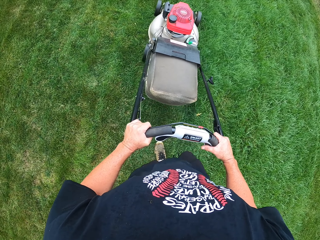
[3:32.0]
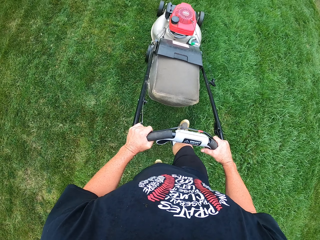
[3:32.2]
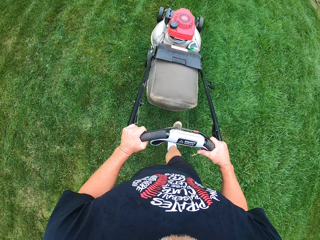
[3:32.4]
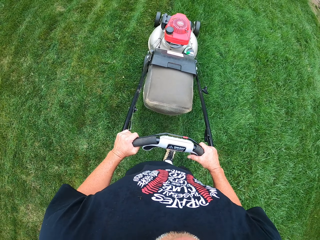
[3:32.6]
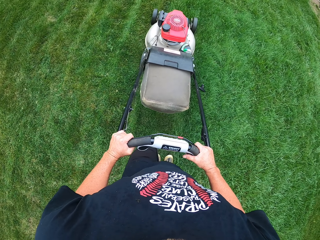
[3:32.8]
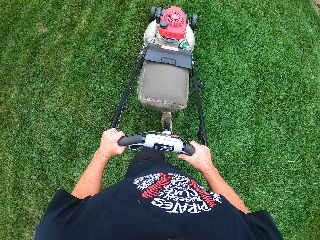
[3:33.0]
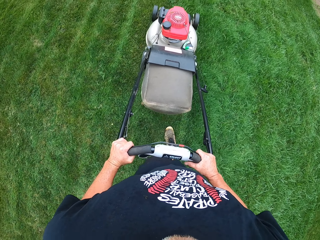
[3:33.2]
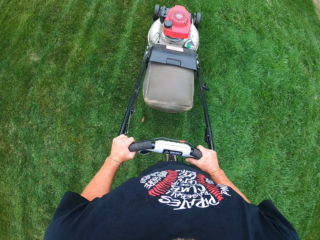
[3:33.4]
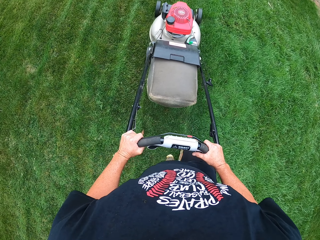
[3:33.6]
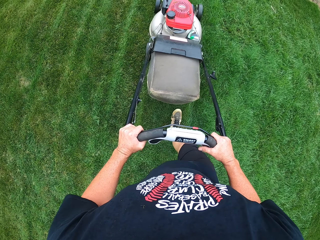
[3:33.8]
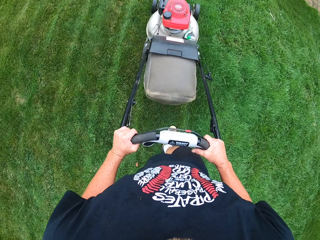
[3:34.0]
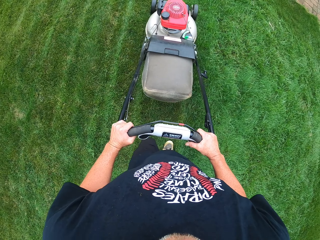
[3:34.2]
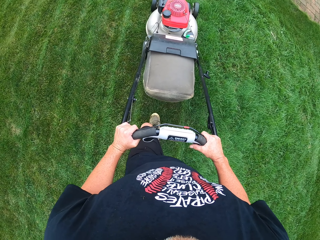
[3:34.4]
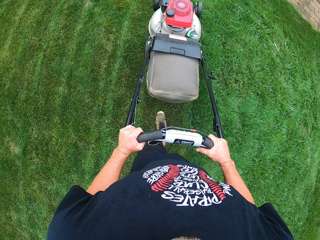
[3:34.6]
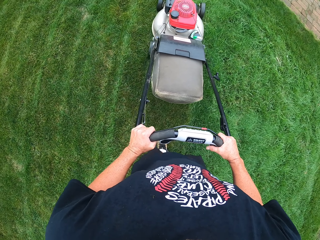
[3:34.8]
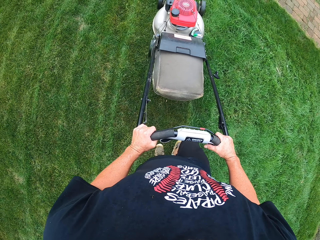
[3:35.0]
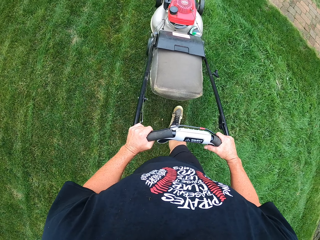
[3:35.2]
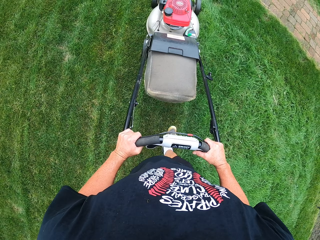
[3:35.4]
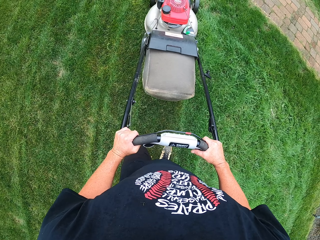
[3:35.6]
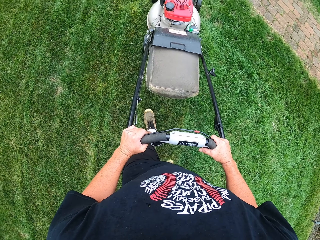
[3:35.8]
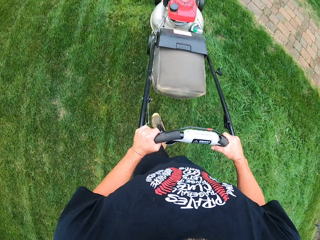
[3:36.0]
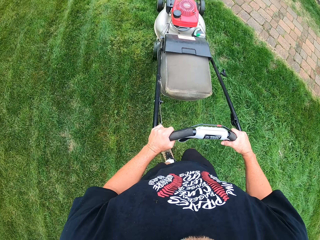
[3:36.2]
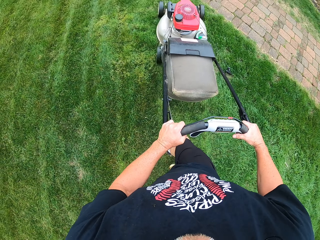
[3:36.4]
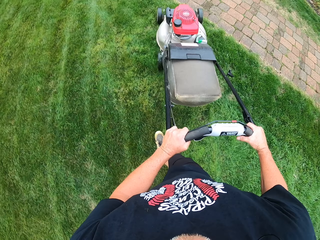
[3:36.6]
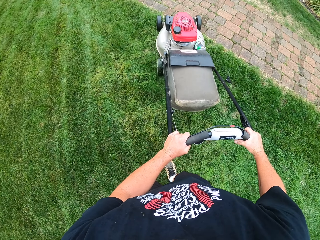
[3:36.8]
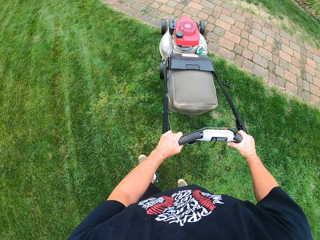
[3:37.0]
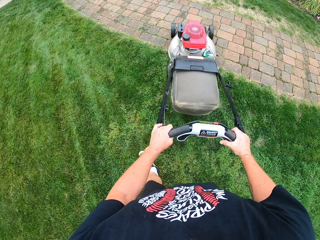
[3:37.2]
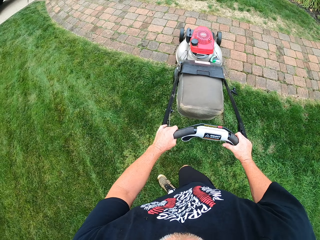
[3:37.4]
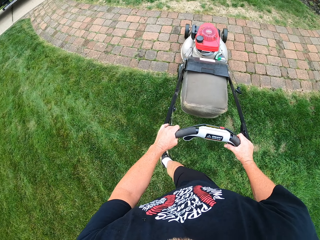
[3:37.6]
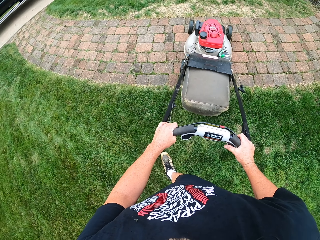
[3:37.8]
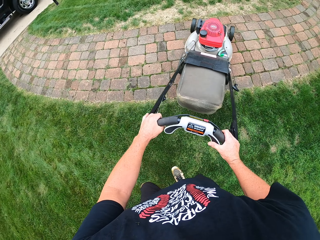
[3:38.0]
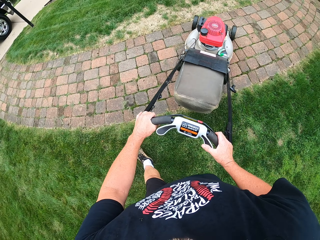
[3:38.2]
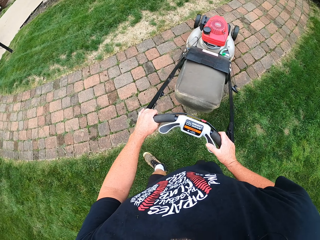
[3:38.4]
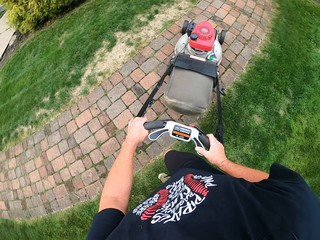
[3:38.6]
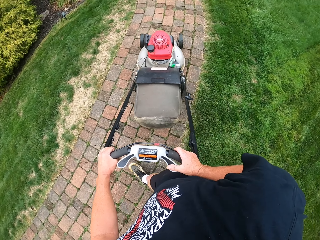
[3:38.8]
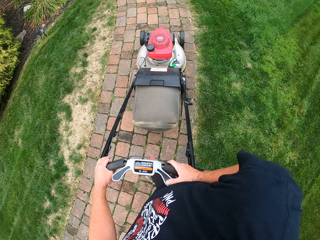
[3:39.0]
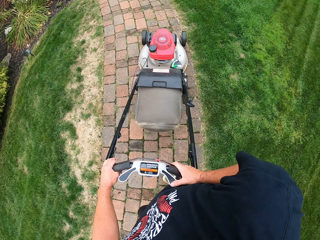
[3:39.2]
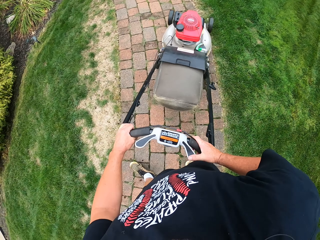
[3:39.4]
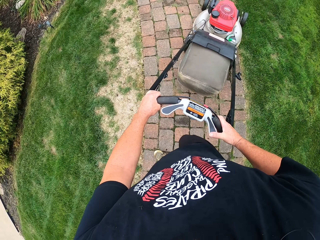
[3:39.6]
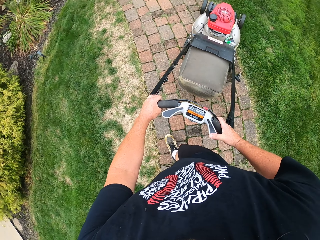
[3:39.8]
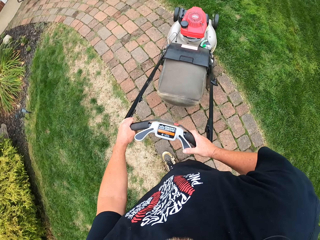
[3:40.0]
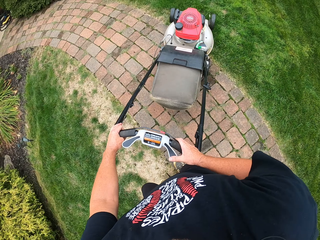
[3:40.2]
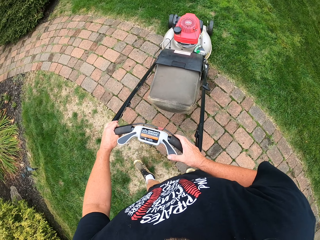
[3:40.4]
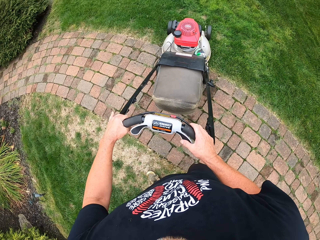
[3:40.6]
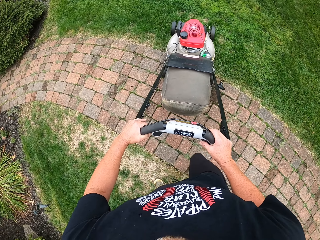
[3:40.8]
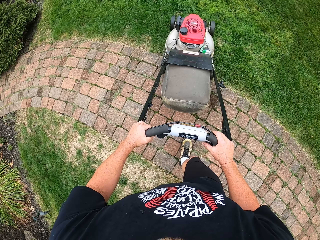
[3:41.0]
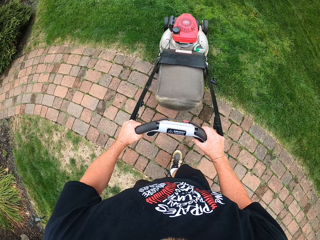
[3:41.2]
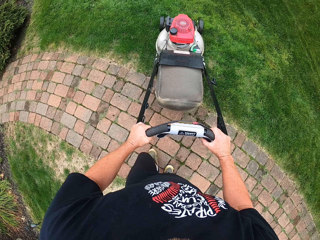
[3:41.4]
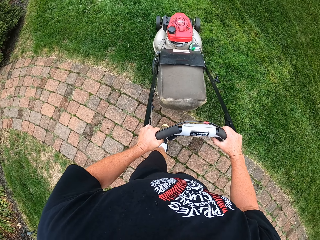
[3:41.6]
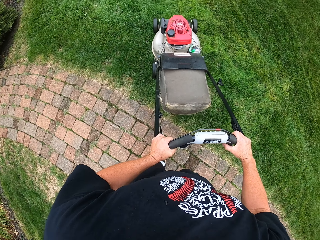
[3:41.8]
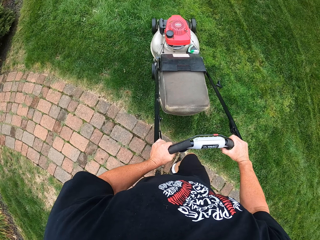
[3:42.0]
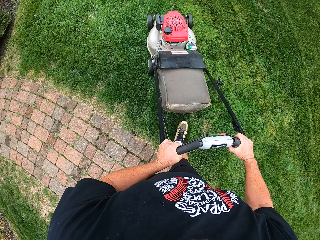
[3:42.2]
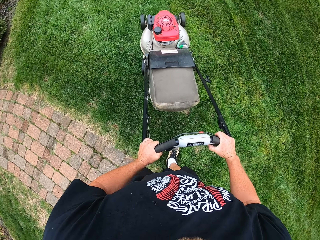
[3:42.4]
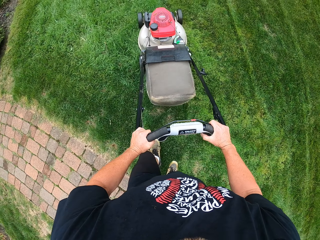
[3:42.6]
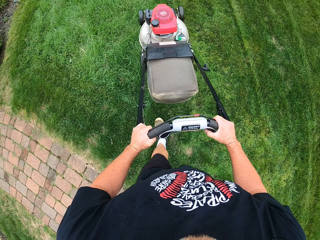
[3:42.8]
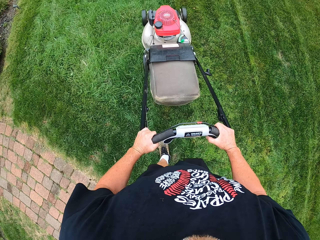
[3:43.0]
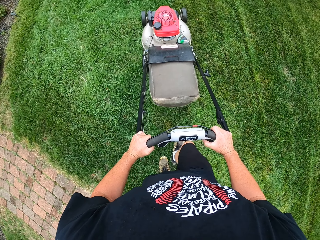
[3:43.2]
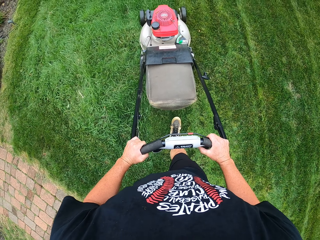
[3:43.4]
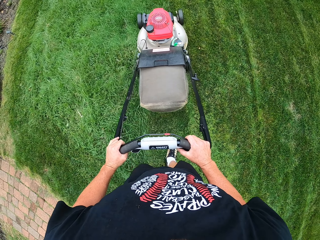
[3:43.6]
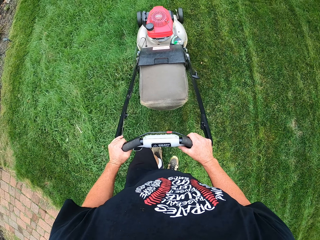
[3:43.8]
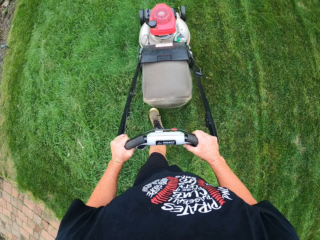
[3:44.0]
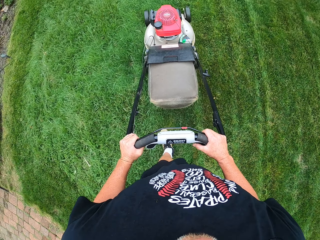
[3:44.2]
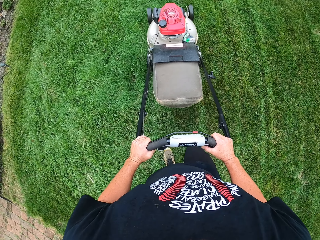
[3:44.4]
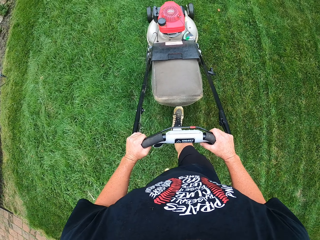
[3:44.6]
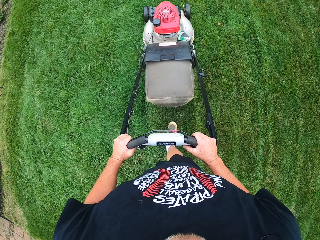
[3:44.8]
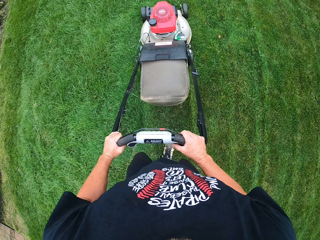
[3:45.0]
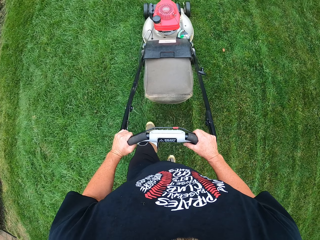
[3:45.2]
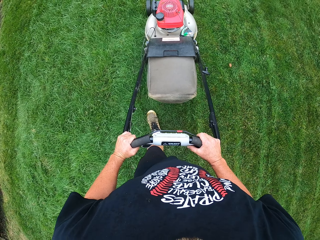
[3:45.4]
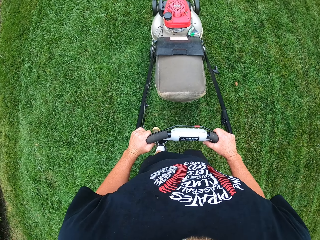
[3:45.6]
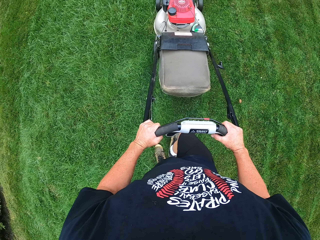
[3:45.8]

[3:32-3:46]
The camera wearer turns around with a lawn mower. They cut grass with the lawn mower.

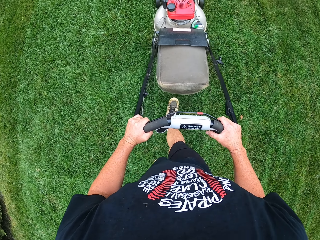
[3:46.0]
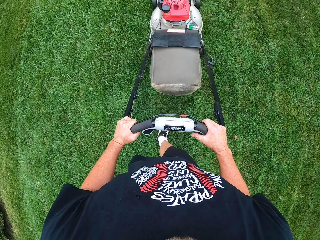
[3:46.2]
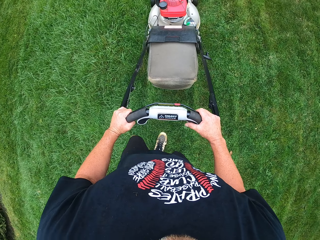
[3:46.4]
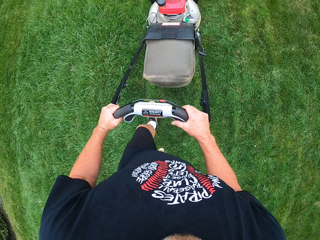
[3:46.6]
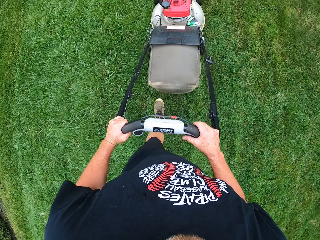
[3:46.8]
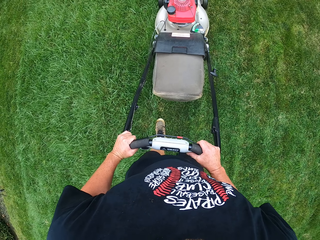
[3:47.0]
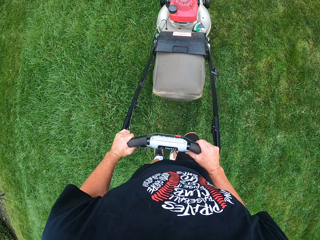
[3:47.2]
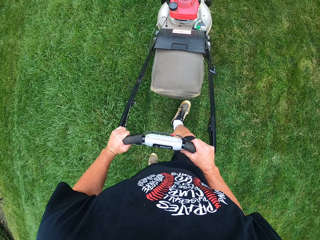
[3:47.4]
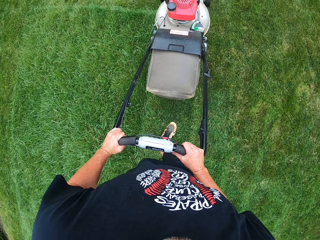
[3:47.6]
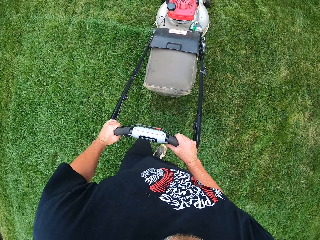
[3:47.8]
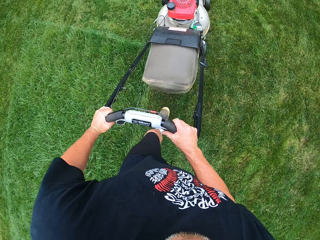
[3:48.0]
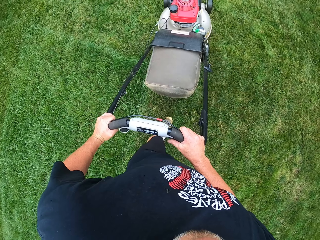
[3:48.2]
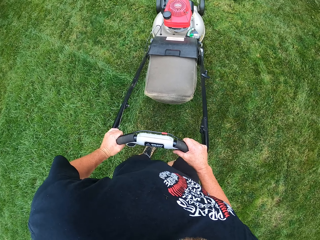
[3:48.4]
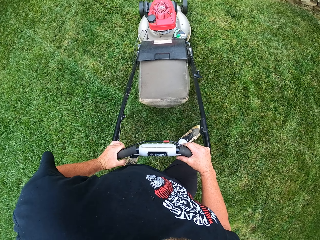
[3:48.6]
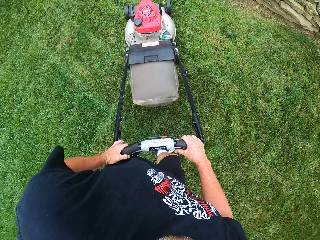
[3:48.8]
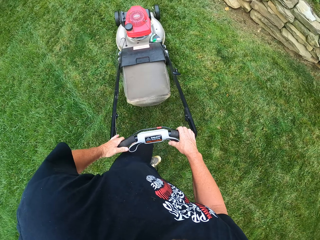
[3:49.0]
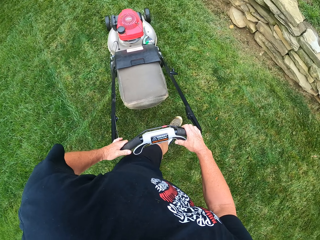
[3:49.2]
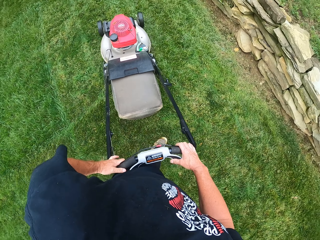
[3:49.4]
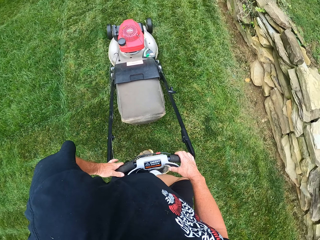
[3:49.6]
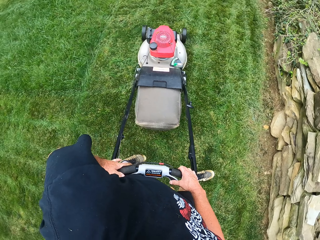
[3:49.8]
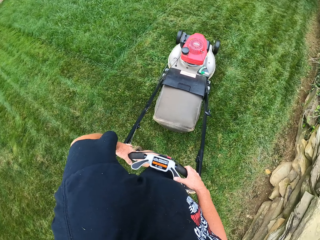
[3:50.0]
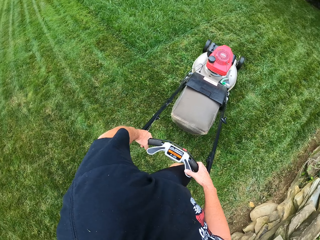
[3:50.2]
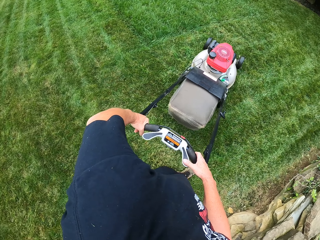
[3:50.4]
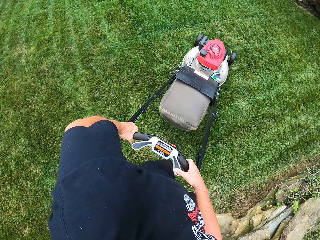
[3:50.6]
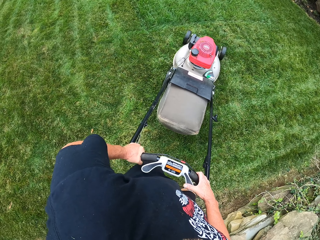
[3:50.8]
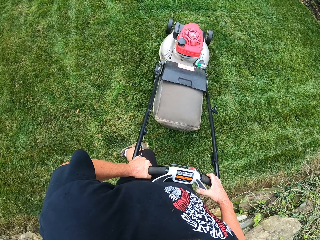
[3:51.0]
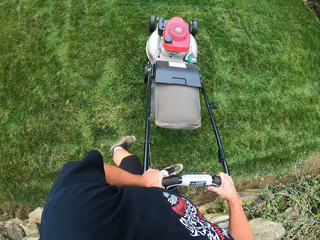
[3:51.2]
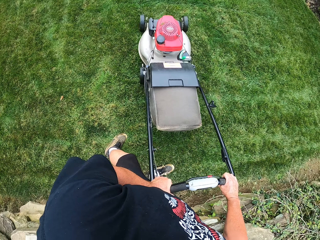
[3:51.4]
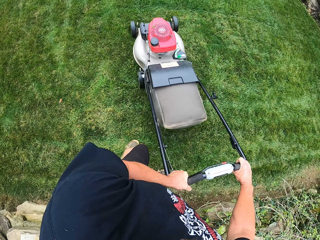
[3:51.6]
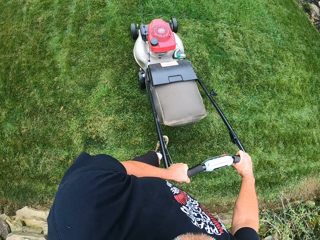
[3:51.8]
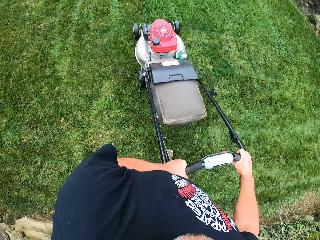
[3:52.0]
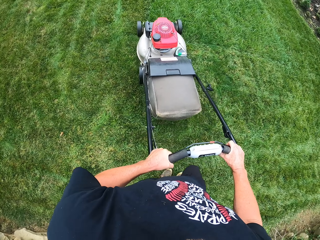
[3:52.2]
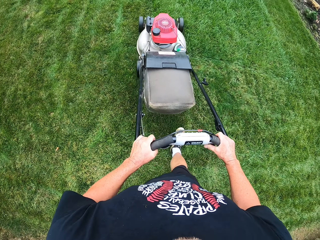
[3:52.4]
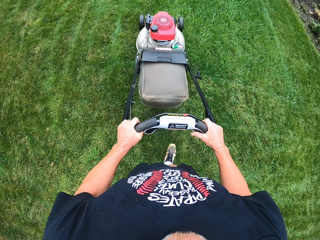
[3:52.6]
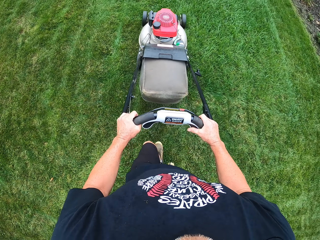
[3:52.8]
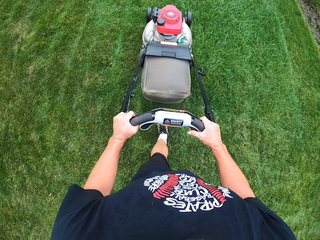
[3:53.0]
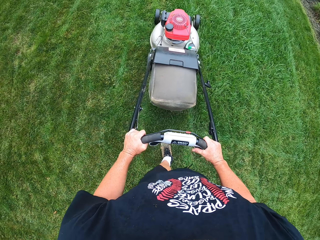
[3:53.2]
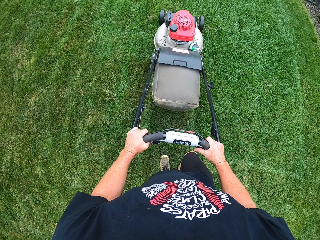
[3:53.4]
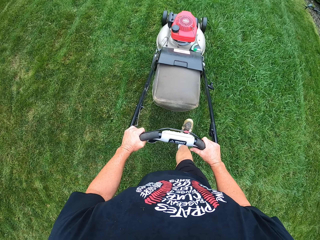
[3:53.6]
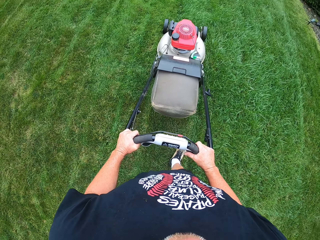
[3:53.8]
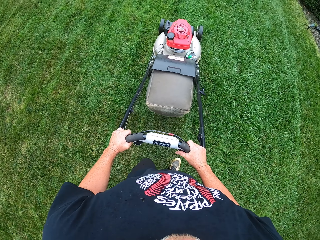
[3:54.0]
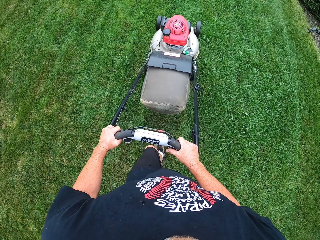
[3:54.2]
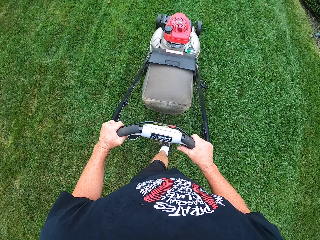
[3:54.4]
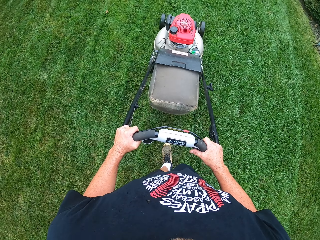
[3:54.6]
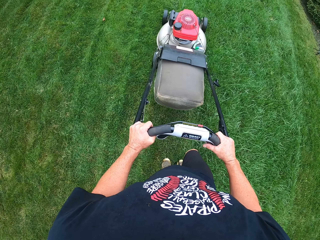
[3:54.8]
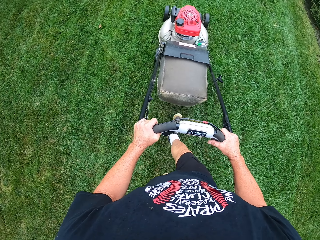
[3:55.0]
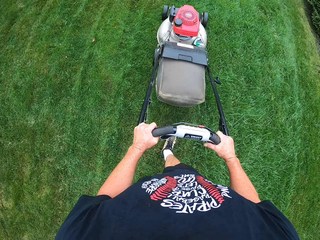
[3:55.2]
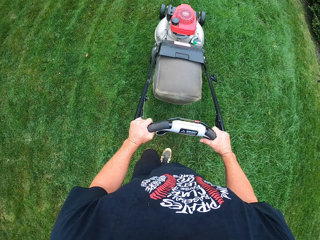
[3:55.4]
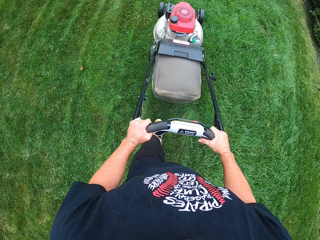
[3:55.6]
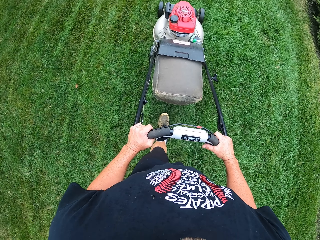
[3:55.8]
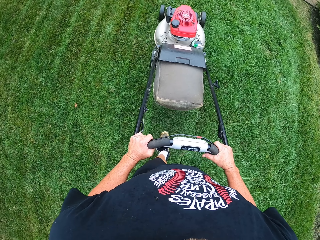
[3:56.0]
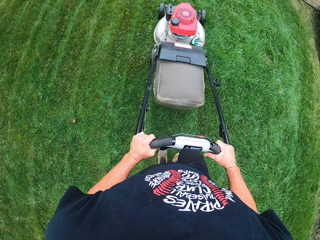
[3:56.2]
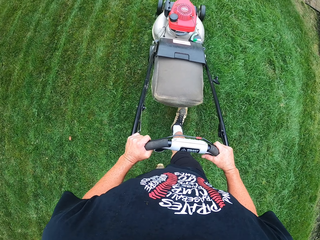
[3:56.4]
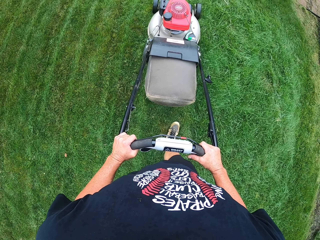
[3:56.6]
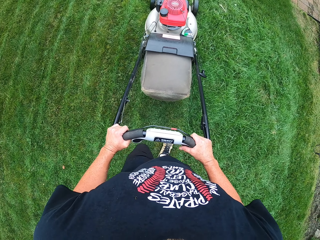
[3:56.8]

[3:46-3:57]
The camera wearer turns around with a lawn mower. They cut grass with the lawn mower.
